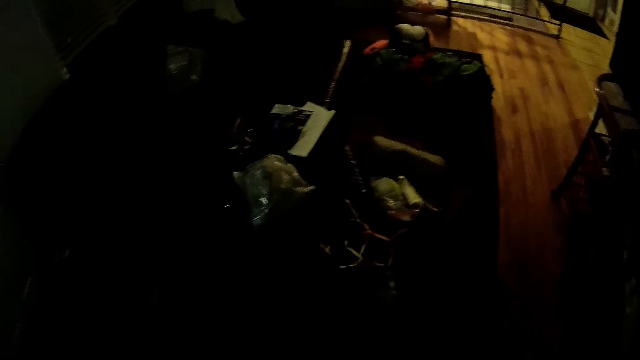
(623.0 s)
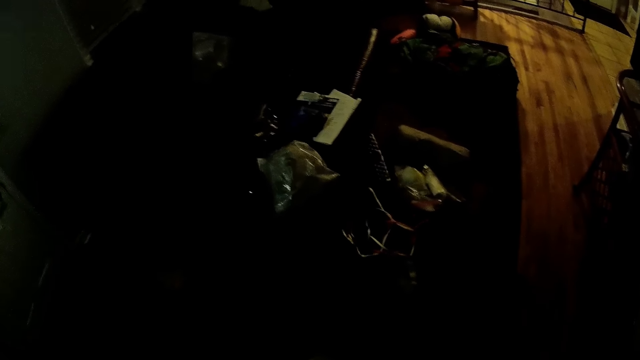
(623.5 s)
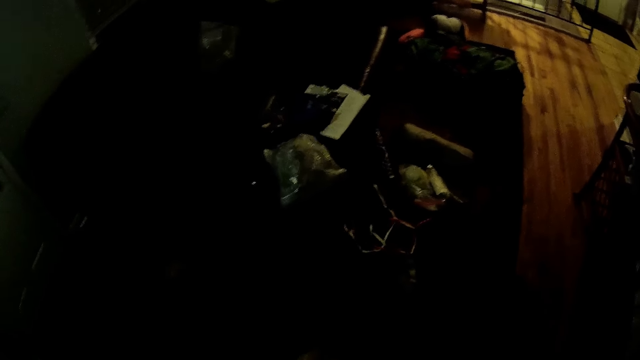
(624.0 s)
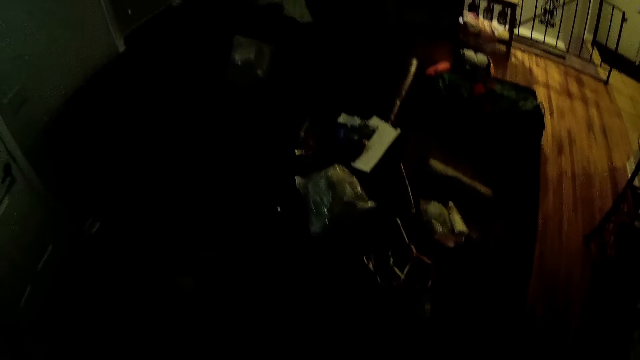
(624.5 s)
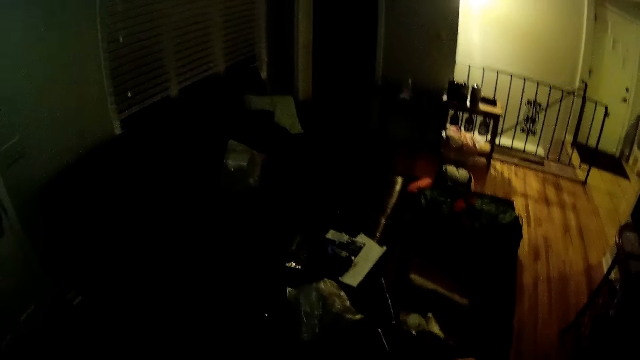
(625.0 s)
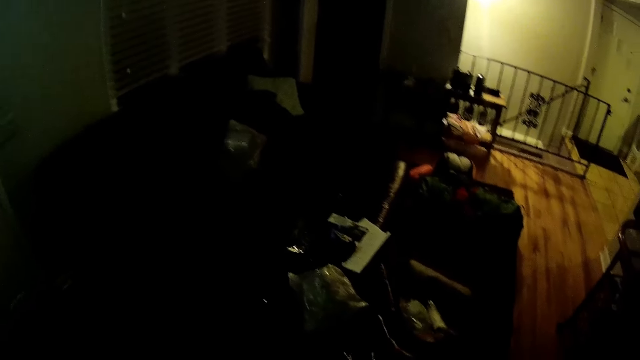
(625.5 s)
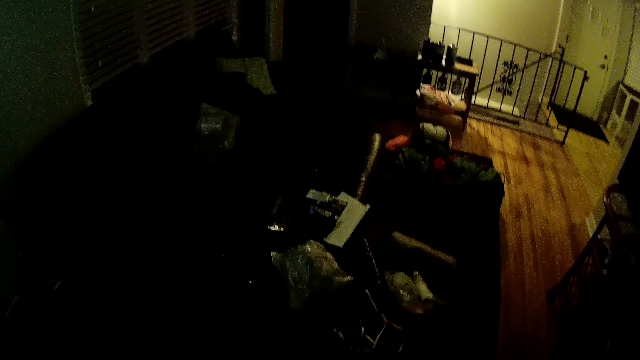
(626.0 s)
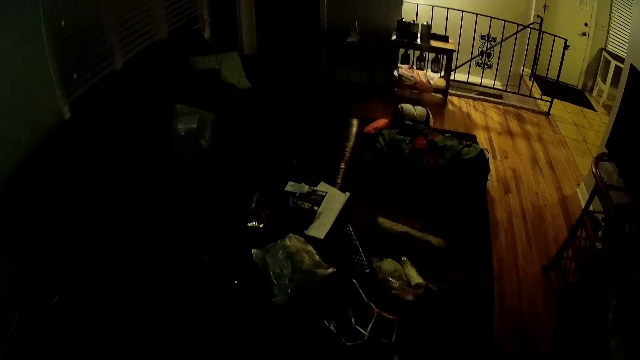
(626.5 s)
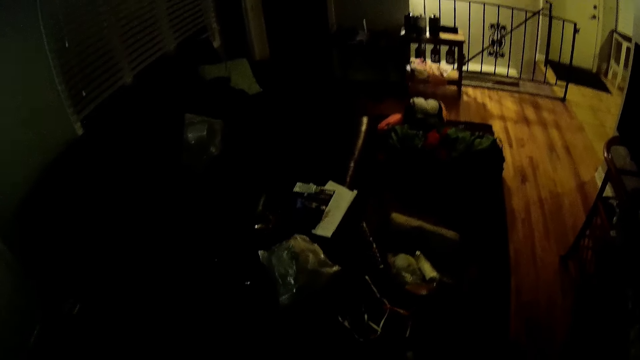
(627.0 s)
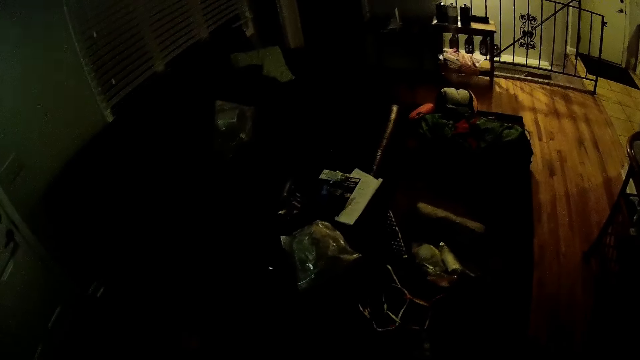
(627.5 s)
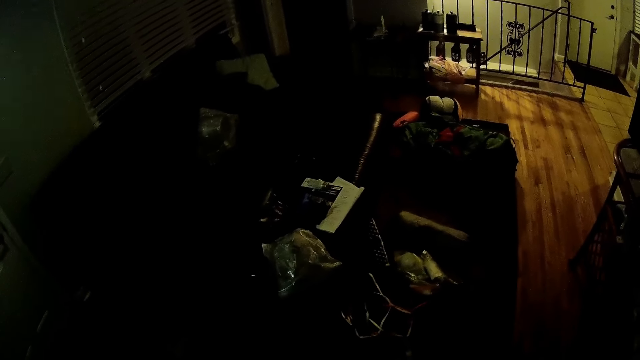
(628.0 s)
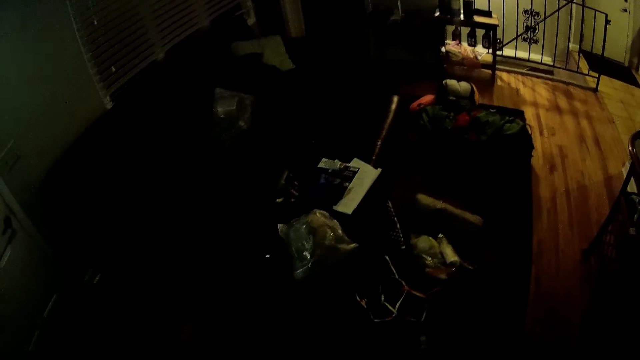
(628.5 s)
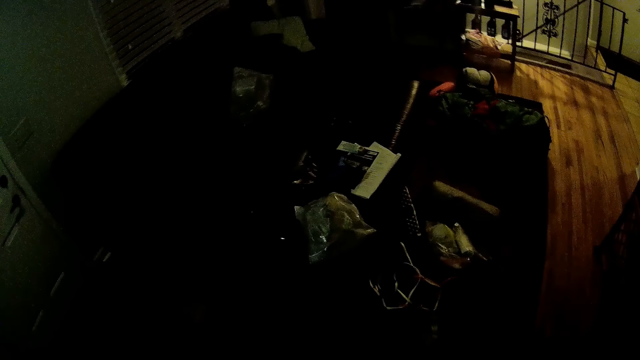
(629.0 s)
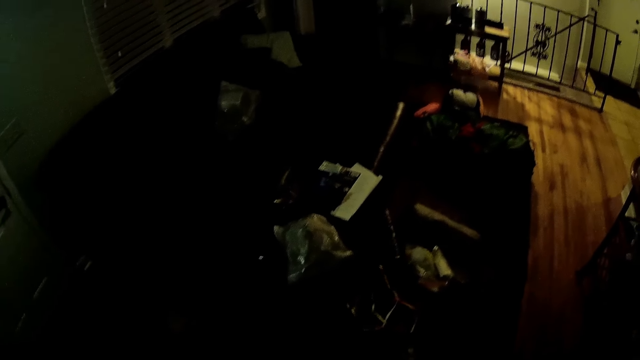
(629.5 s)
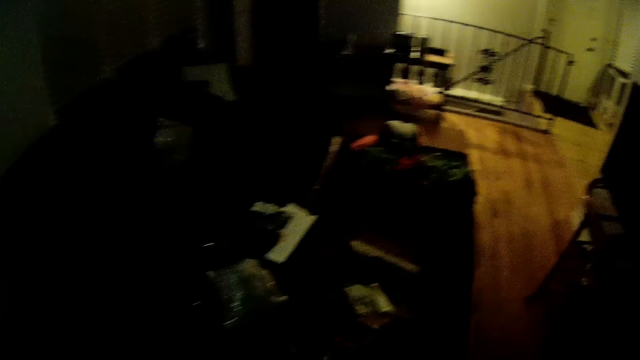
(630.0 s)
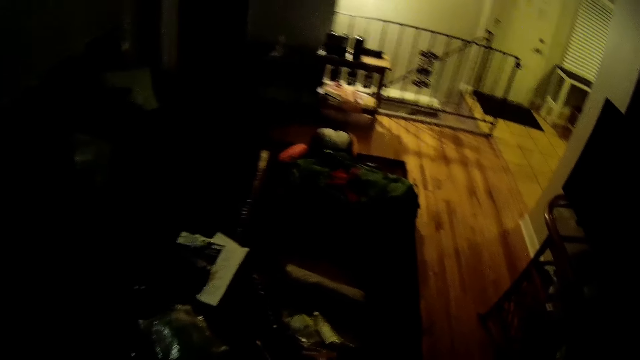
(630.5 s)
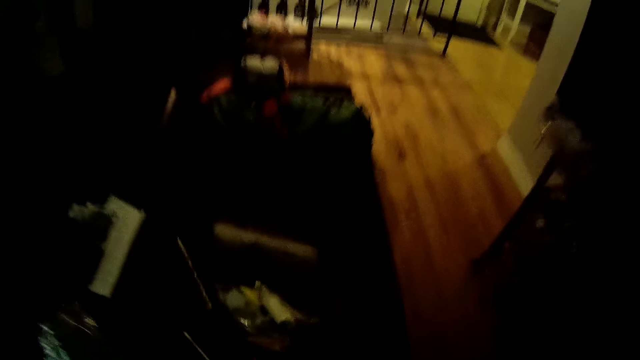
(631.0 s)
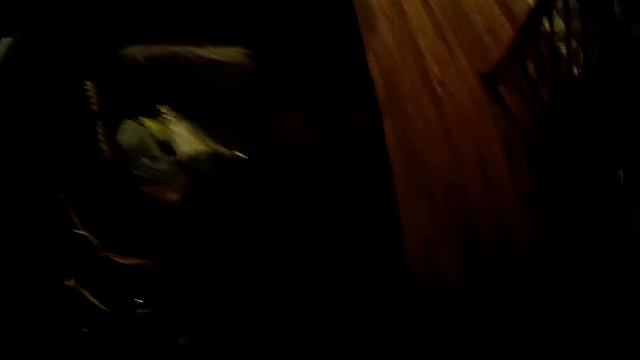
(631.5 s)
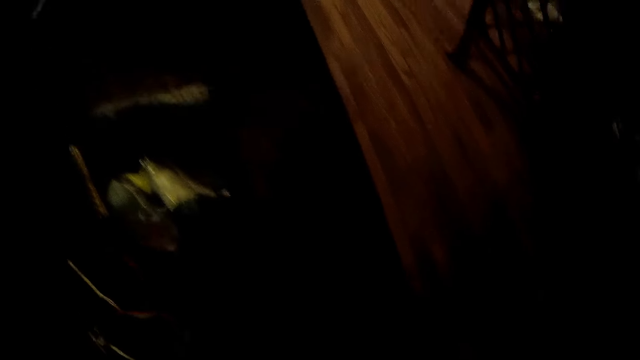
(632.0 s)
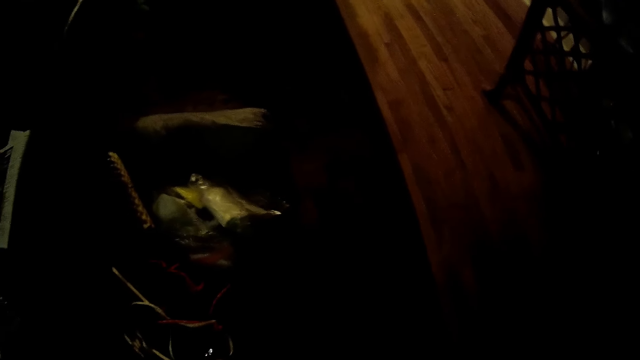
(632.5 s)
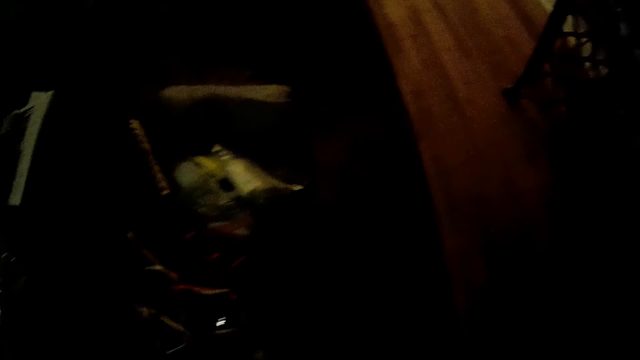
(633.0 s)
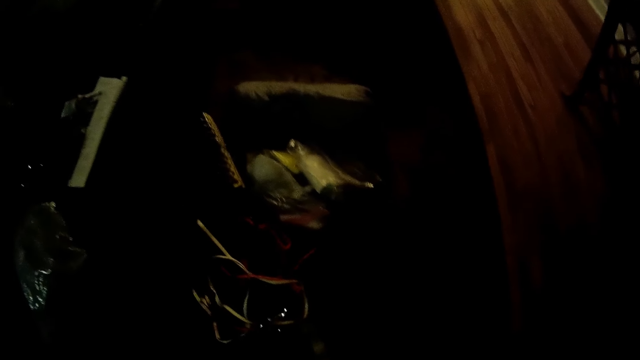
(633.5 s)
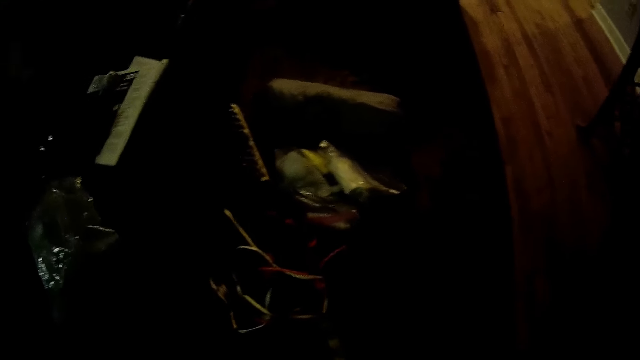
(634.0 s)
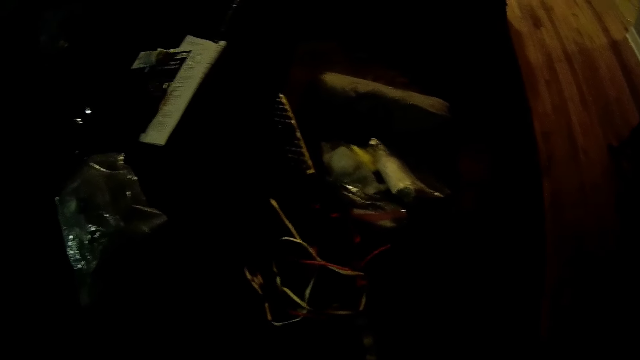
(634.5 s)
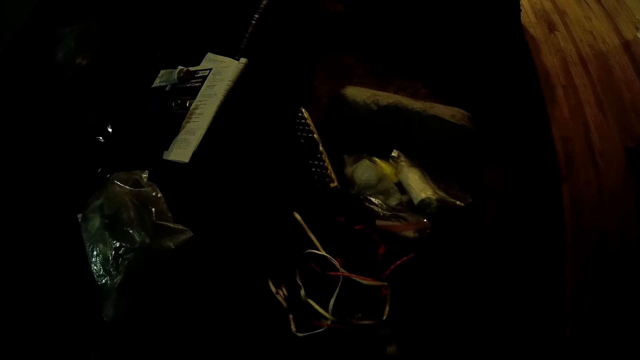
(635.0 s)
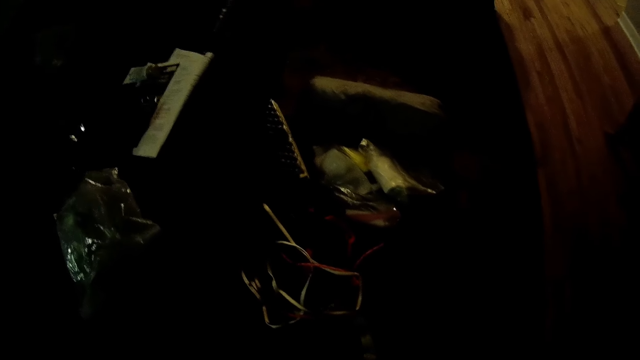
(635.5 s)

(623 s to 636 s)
The camera wearer walks. They look around.

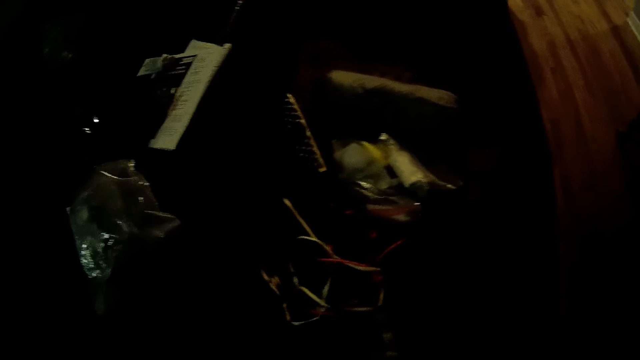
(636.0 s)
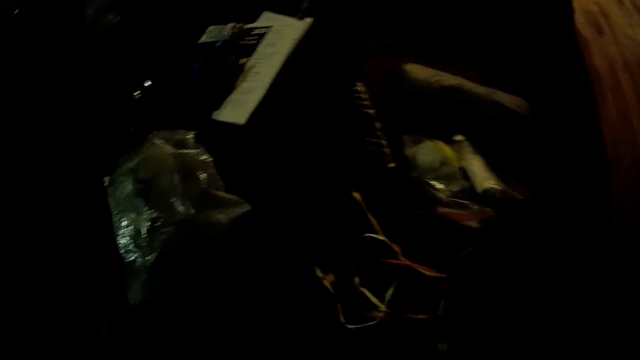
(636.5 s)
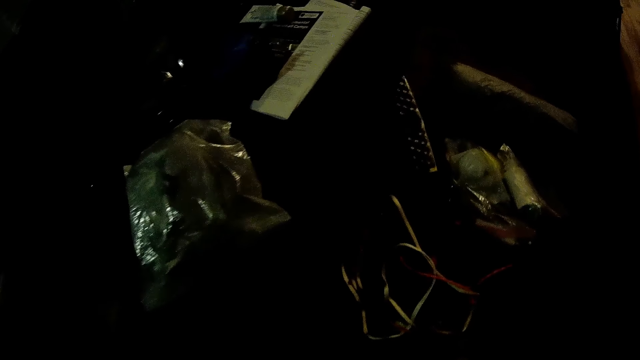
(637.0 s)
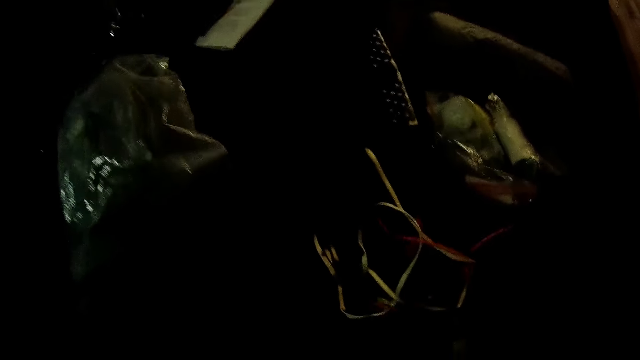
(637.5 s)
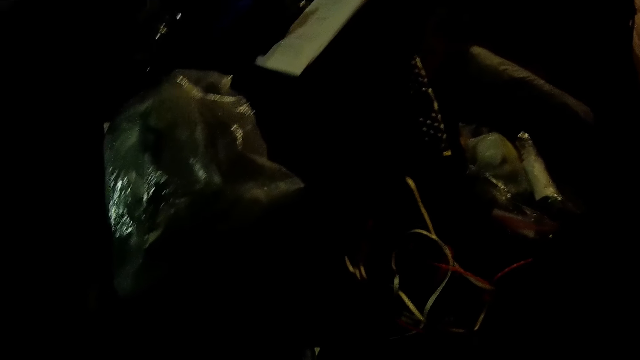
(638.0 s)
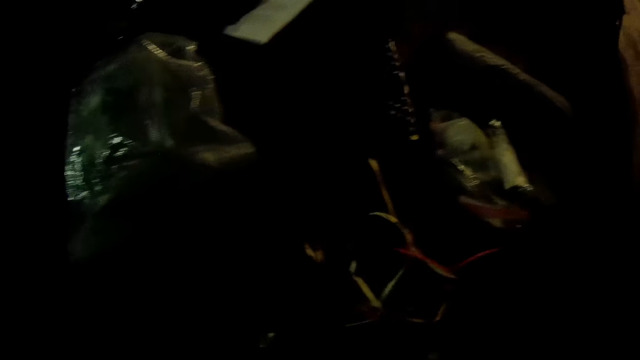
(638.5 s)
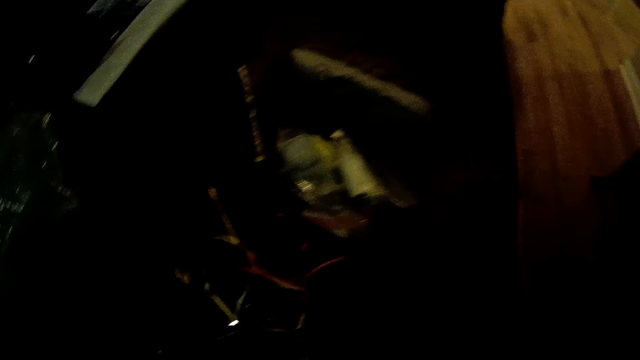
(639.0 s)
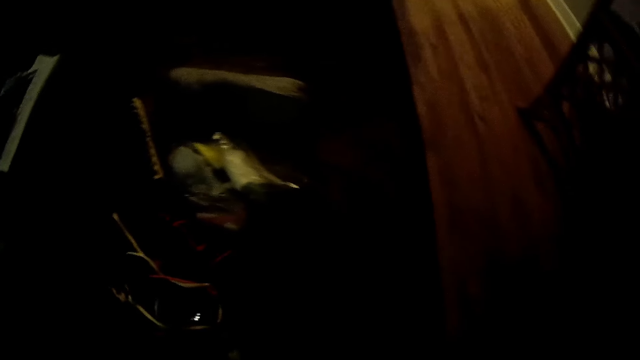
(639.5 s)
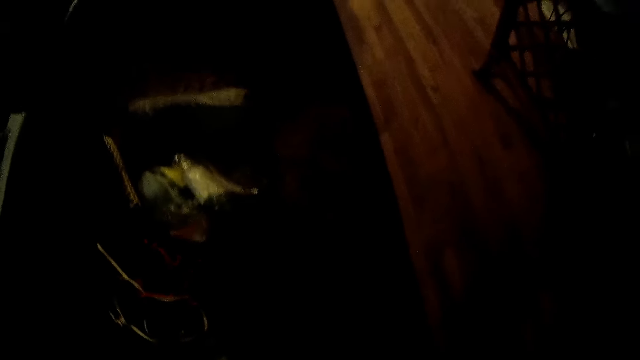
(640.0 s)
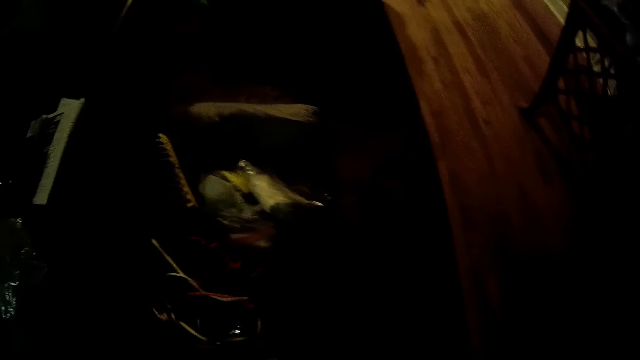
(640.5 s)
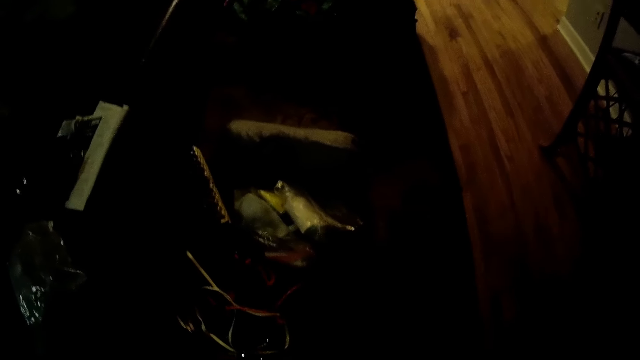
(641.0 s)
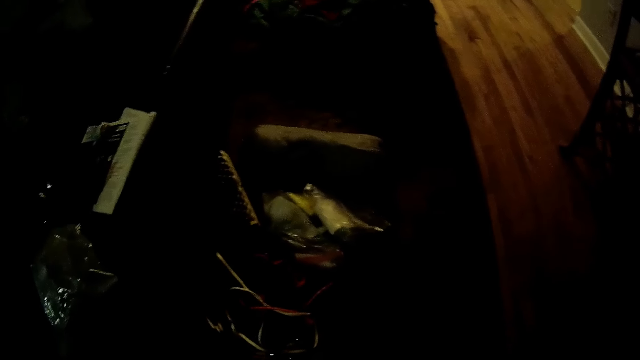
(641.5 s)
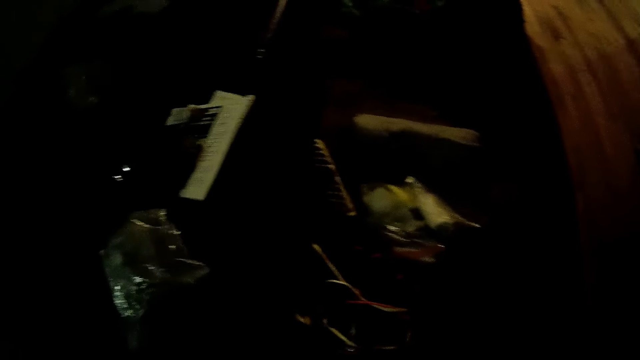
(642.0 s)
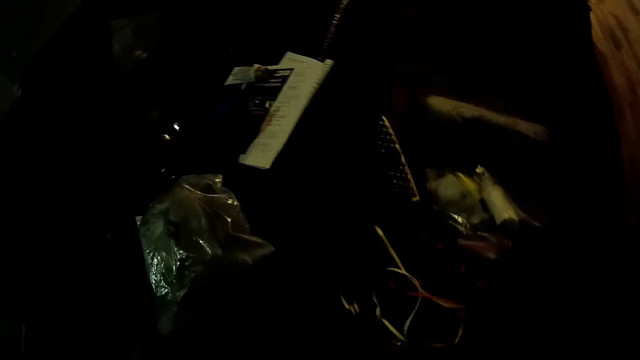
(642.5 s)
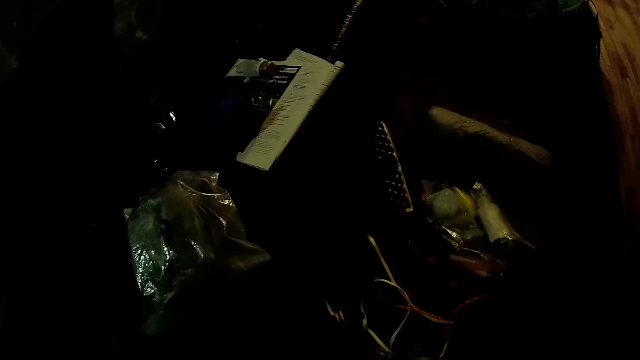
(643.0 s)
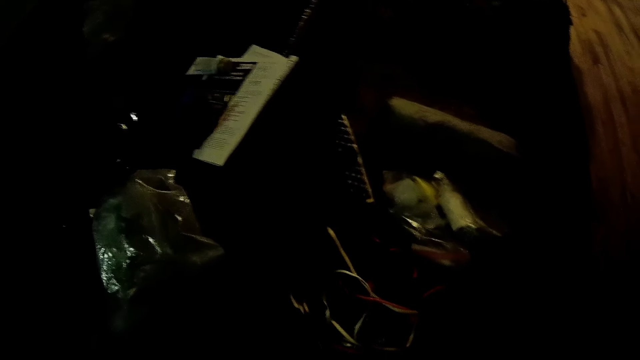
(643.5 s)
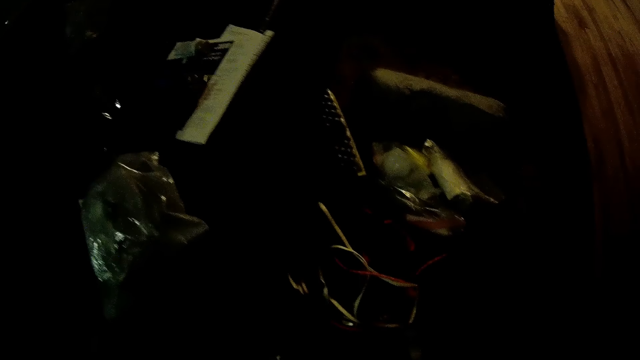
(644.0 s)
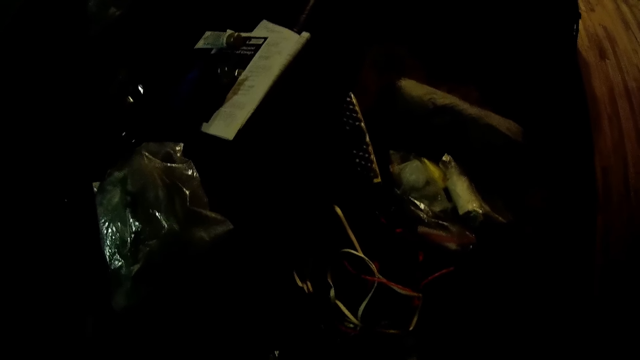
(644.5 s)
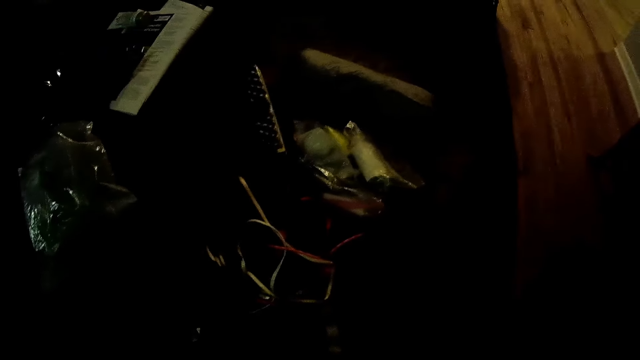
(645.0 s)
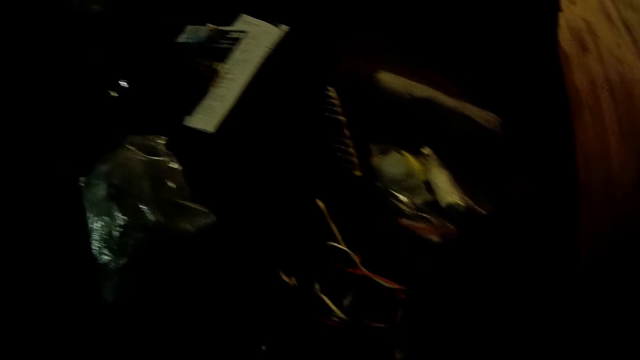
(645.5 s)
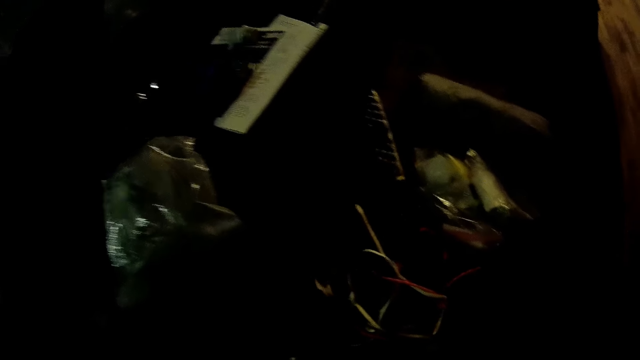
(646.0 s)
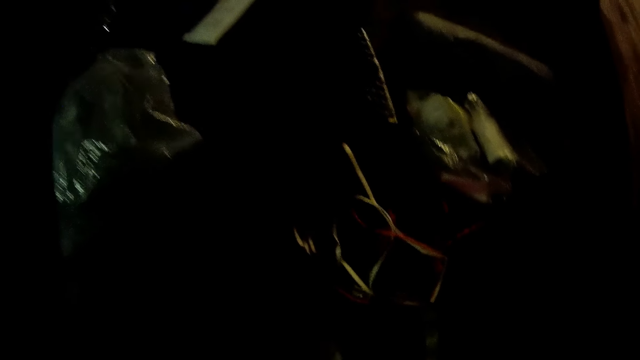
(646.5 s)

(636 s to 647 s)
The camera wearer picks up something.
